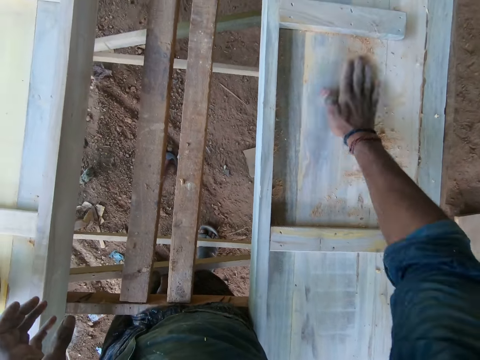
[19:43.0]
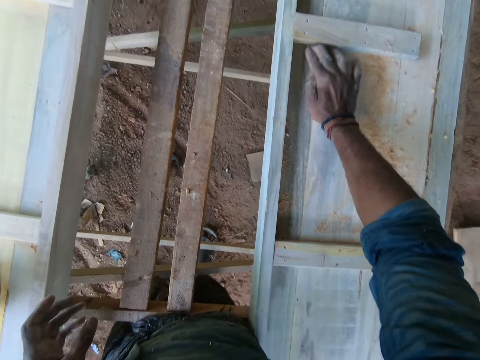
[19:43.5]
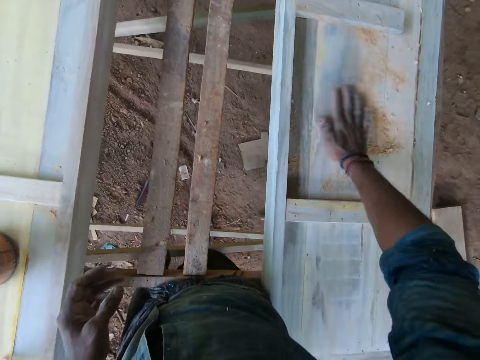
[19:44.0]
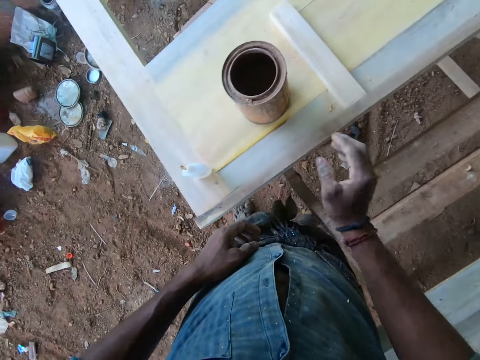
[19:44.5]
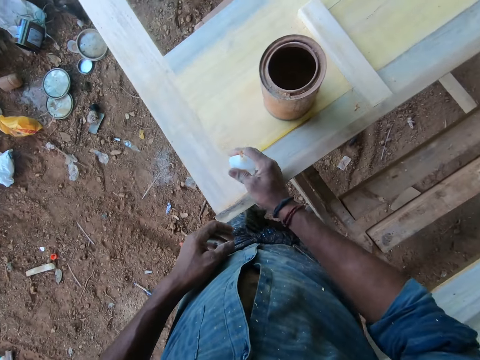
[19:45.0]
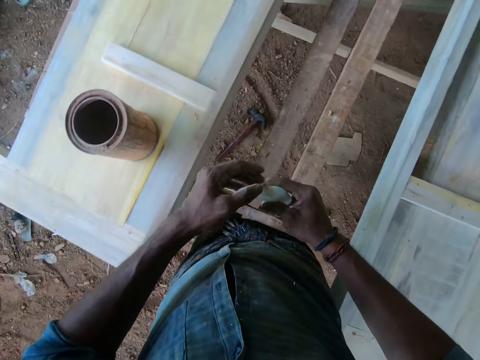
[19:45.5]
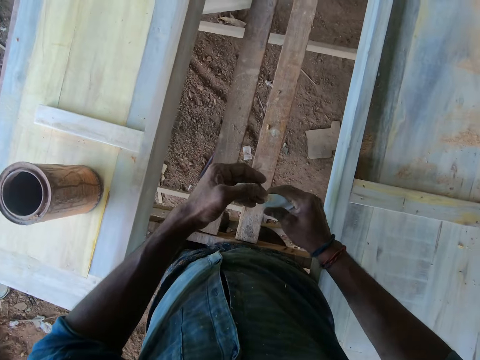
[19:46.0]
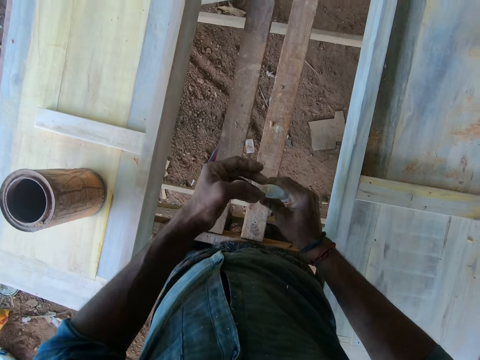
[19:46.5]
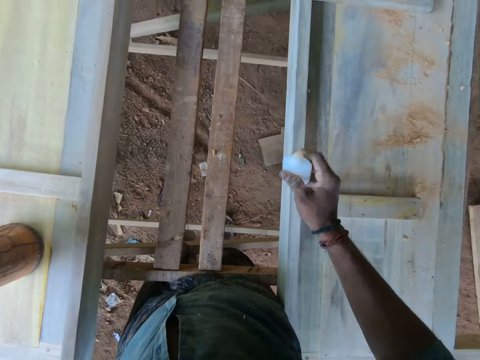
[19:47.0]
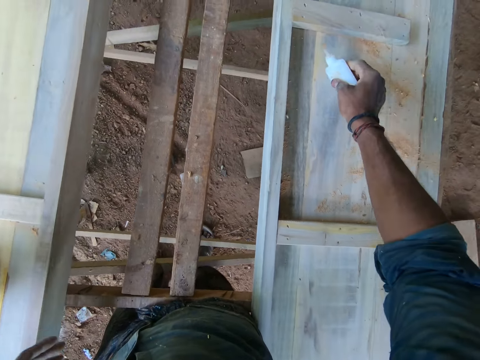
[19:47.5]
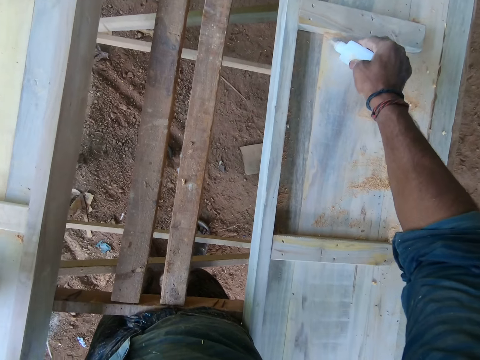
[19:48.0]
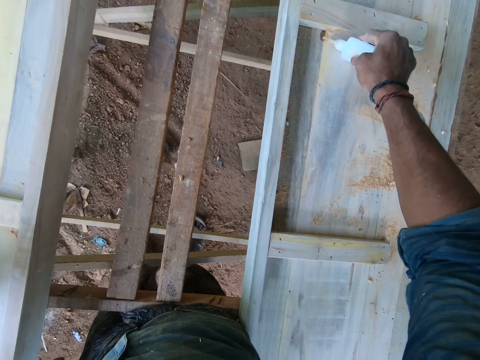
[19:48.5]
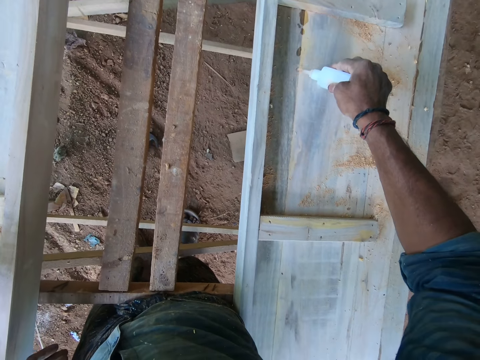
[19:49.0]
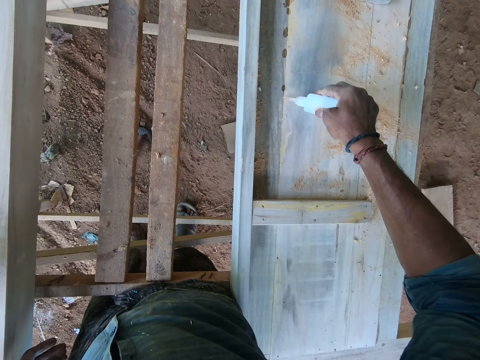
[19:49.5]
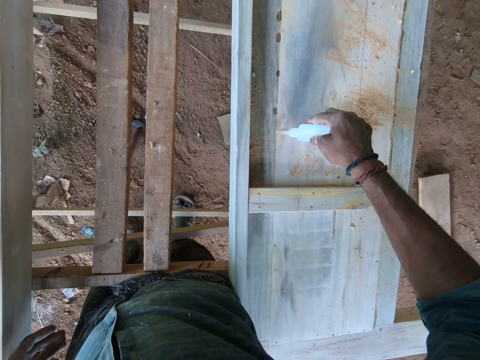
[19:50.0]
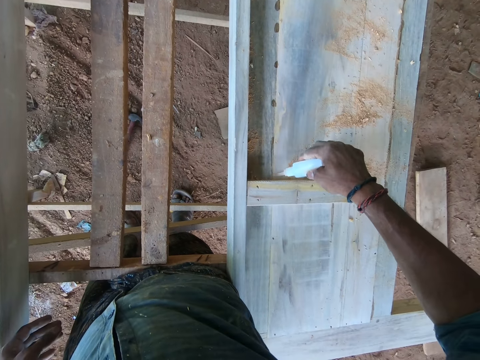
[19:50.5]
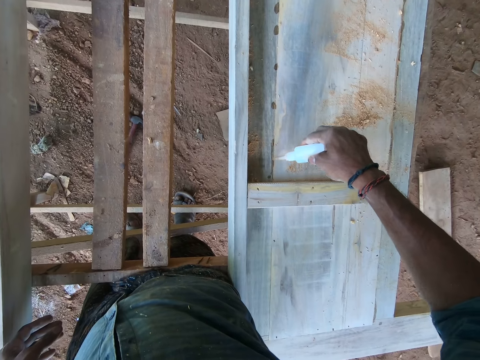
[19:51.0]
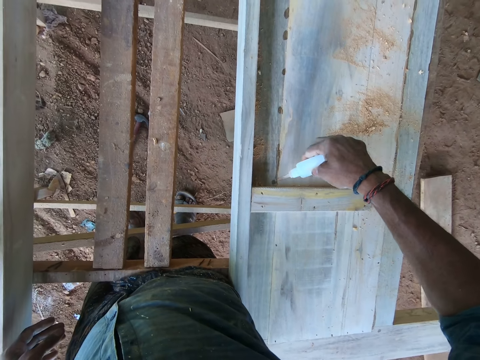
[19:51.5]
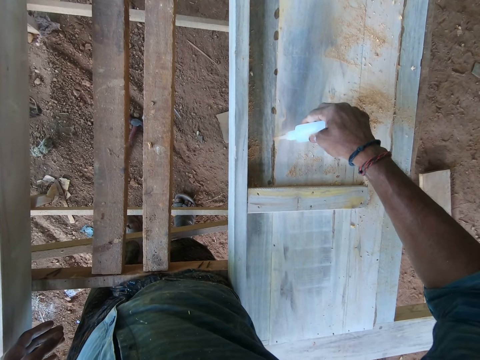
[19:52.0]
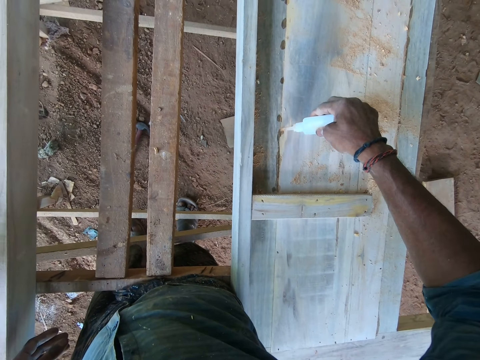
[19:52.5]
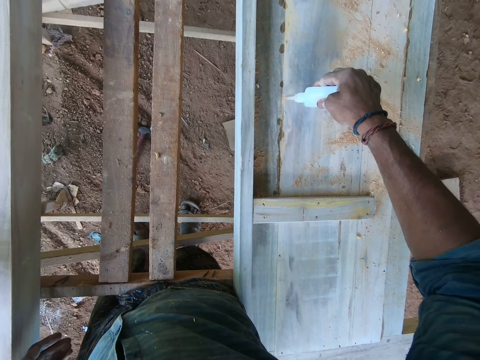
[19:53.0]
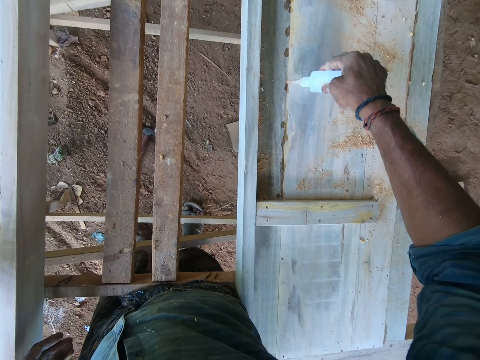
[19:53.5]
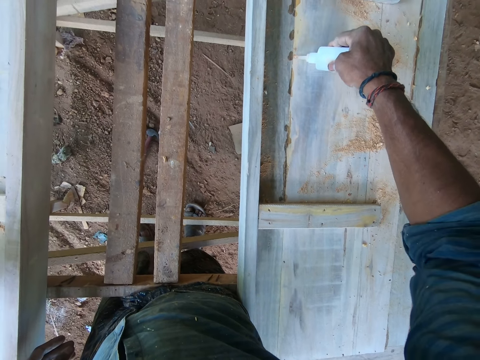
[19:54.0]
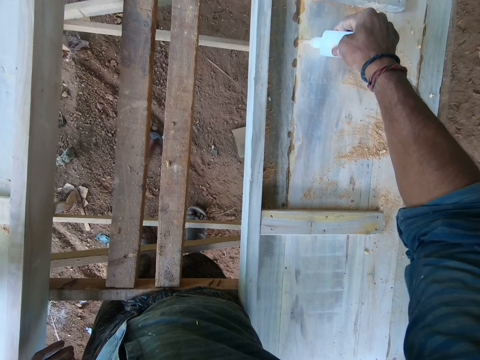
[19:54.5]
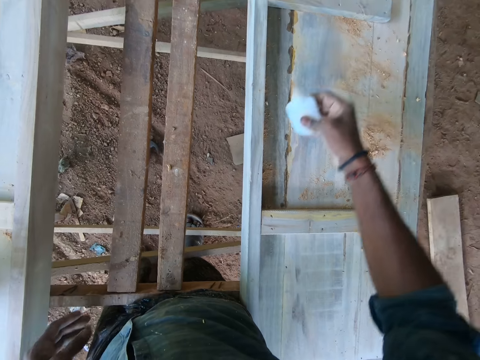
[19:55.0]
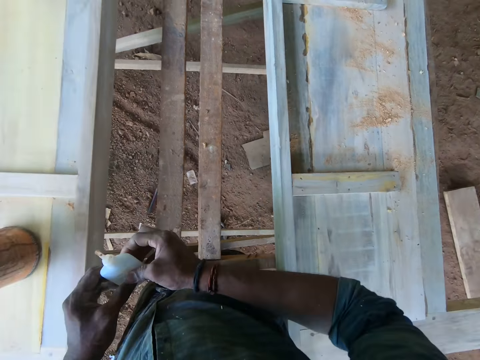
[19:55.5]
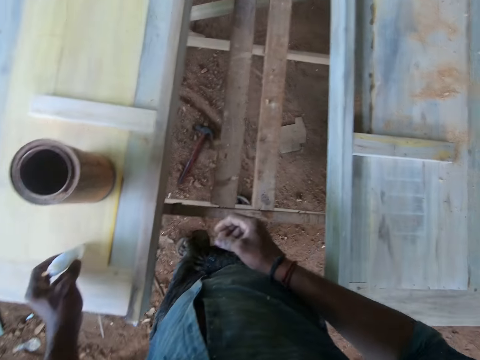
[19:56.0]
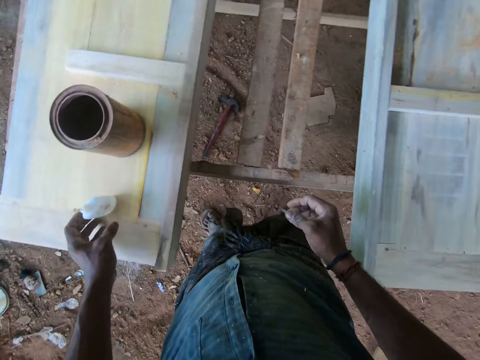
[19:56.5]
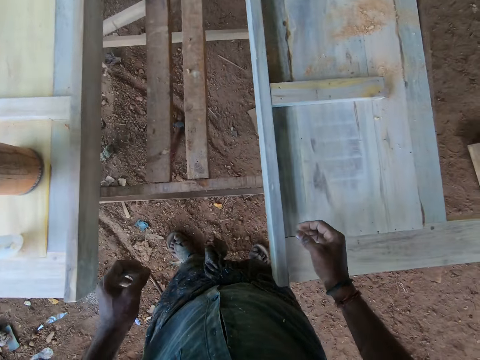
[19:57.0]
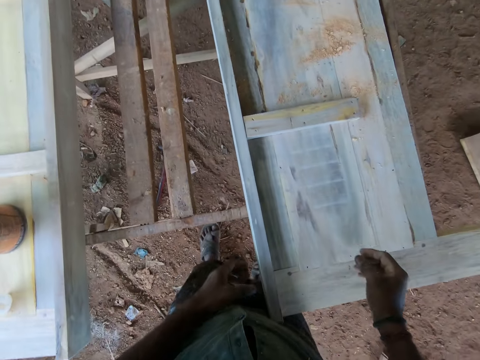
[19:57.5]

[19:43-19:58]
The camera wearer picks the wood glue on the wood on the workbench with his right hand. He opens the wood glue with his left hand. He wipes his left hand on the shirt. He applies glue on the joint of the woods on the workbench from the wood glue in his right hand. He passes the wood glue in his right hand to his left hand. He drops the wood glue in his left hand on the wood on the workbench.

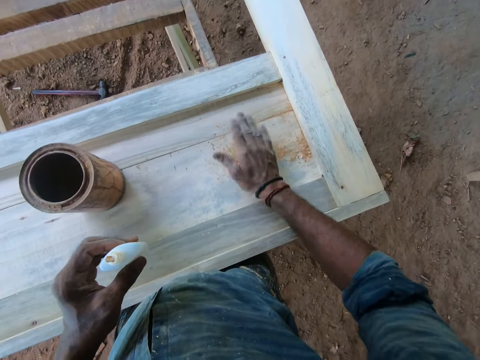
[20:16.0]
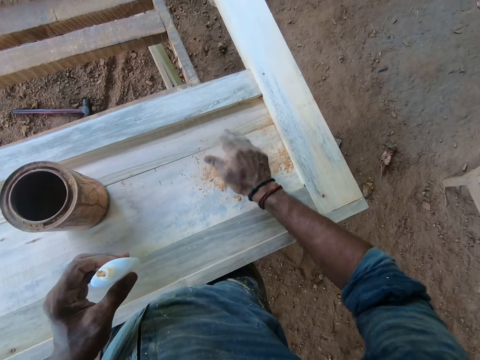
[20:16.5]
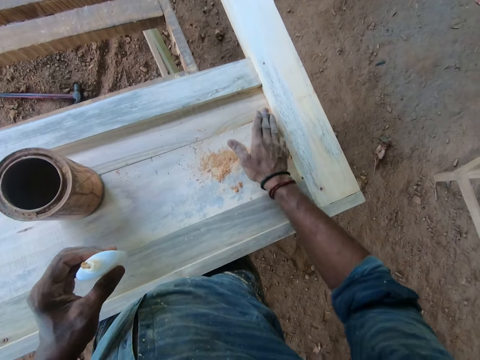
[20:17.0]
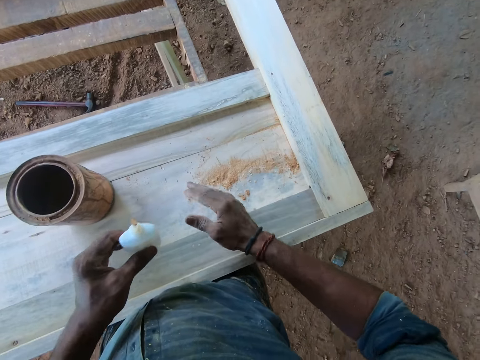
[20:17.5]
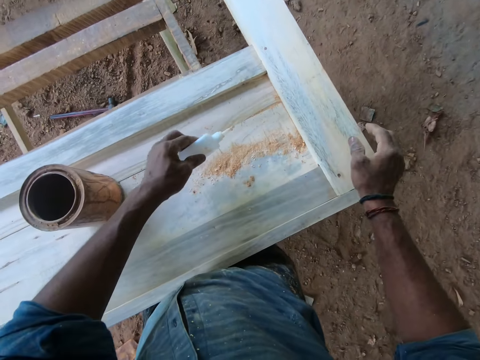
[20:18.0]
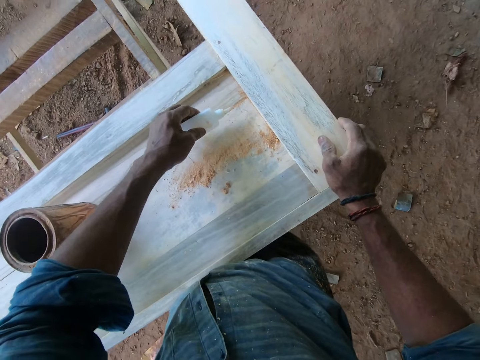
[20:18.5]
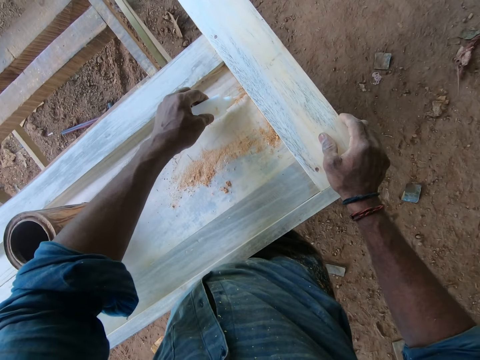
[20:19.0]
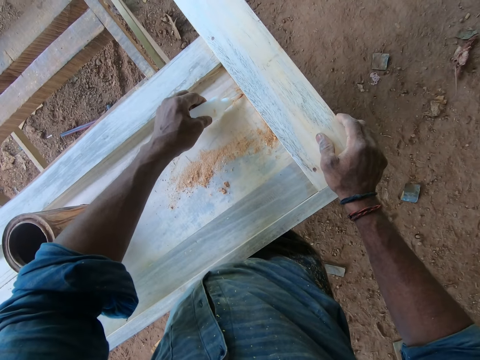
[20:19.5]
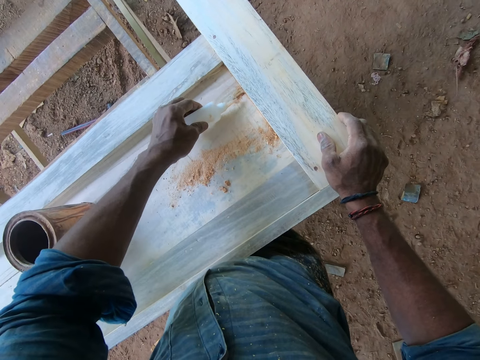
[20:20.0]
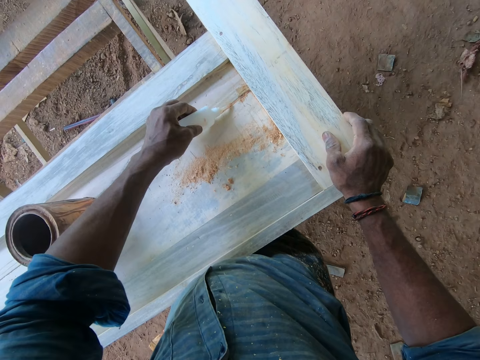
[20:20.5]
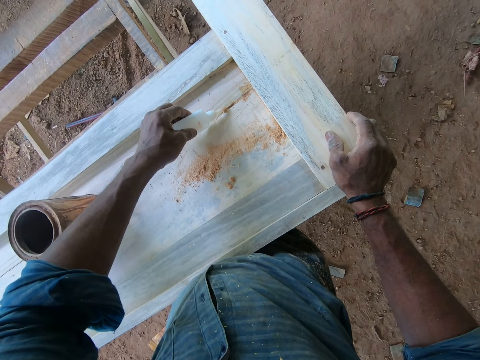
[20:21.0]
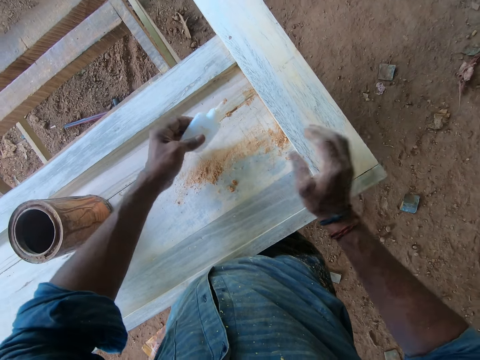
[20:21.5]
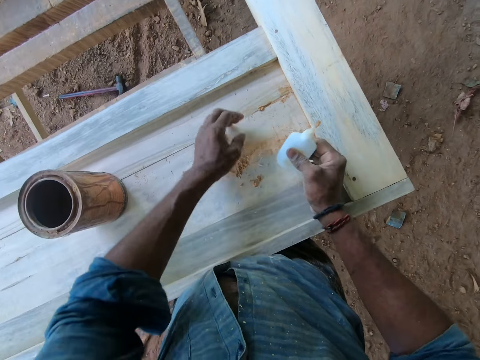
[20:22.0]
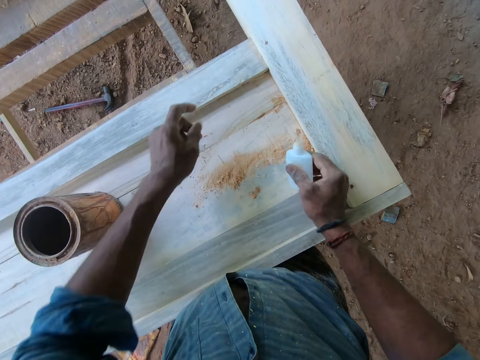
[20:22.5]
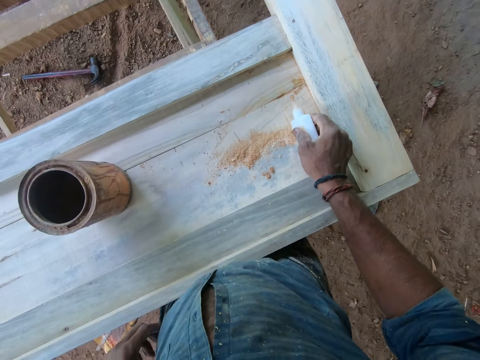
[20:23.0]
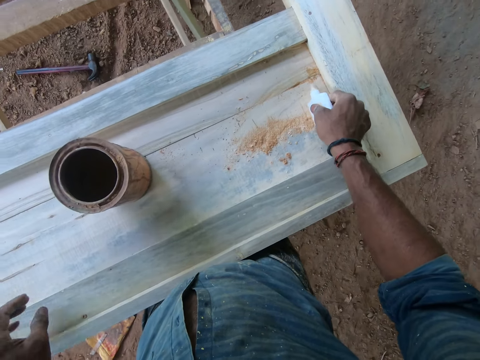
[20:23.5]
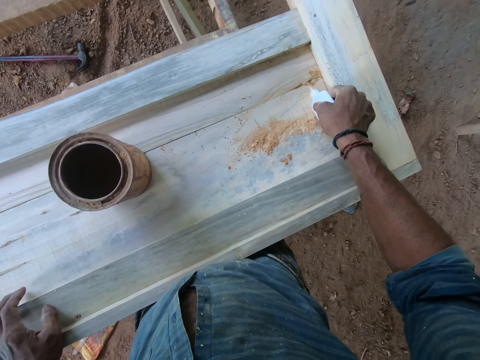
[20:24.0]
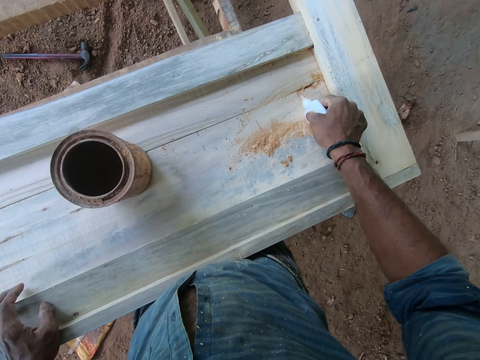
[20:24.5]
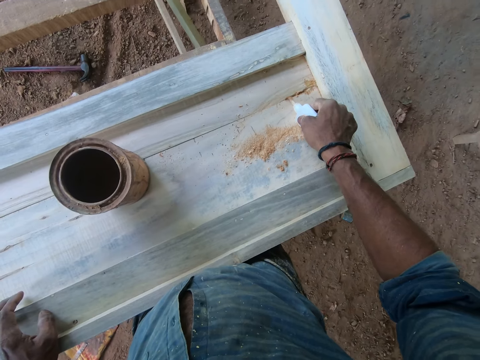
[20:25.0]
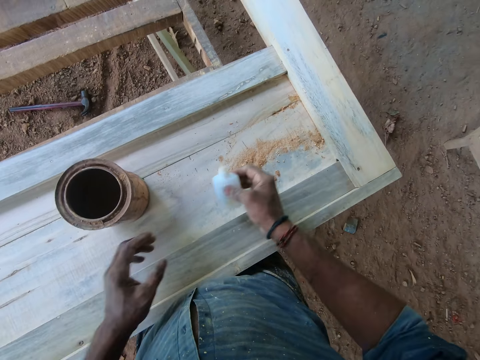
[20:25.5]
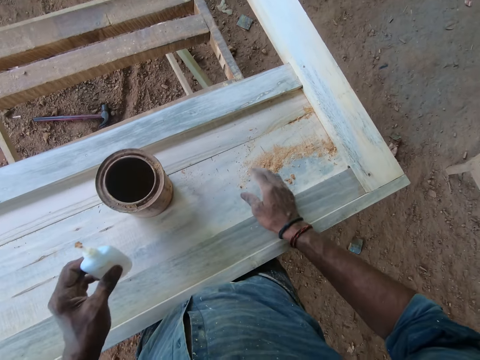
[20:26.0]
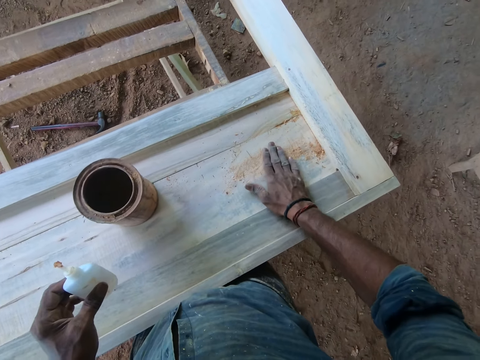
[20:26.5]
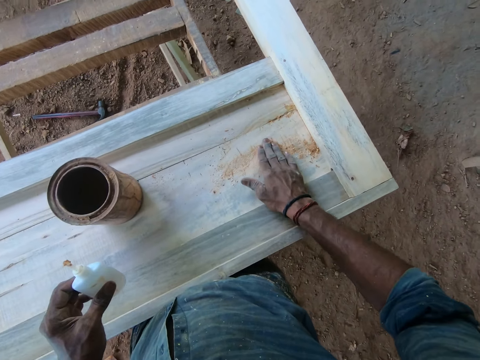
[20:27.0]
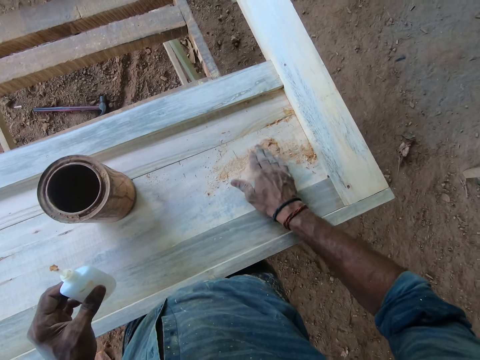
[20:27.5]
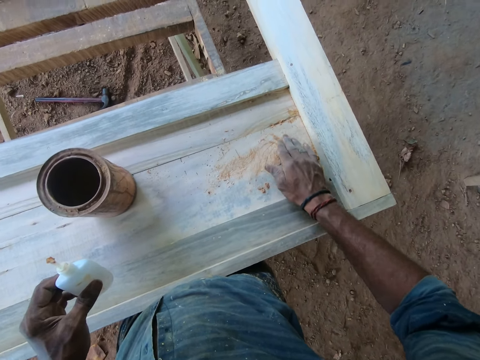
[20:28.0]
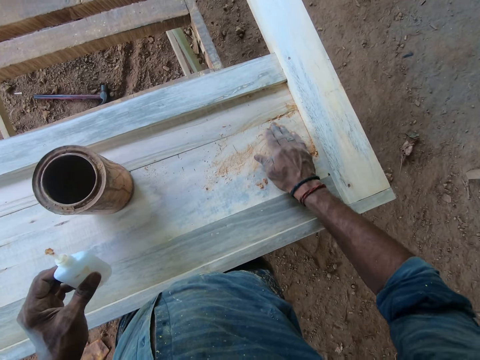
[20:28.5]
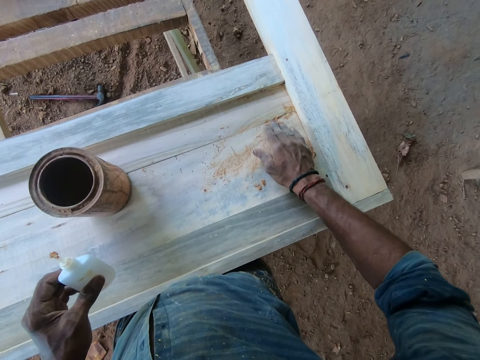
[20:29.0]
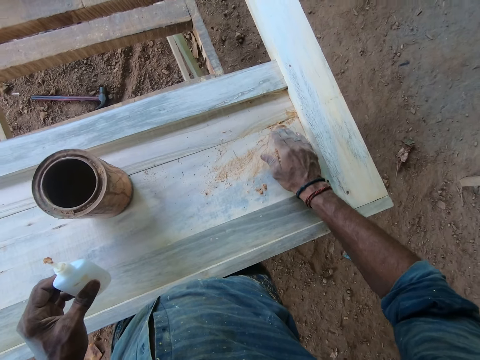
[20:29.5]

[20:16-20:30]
The camera wearer places his right hand on the wood on the workbench. He applies glue on the joint of the woods on the workbench from the wood glue in his left hand. He passes the glue in his left hand to his right hand. He wipes the sawdust with his left hand. He applies glue on the joint of the woods on the workbench from the wood glue in his right hand. He passes the glue in his right hand to his left hand. He rubs the sawdust on the wood on the workbench with his right hand.
